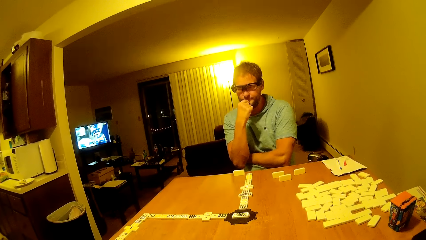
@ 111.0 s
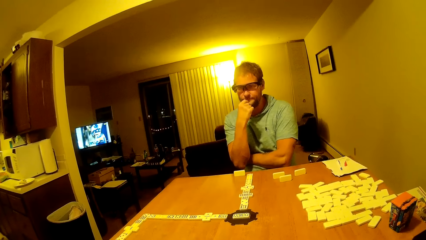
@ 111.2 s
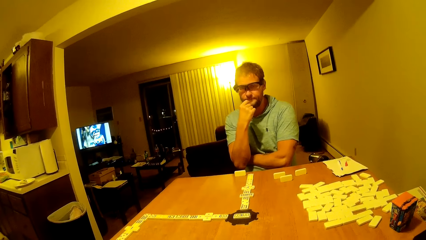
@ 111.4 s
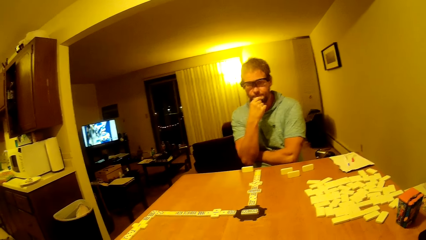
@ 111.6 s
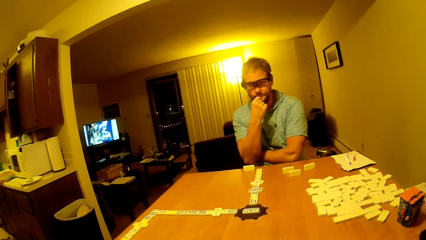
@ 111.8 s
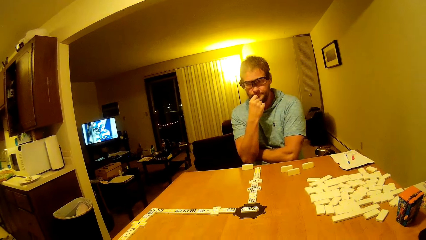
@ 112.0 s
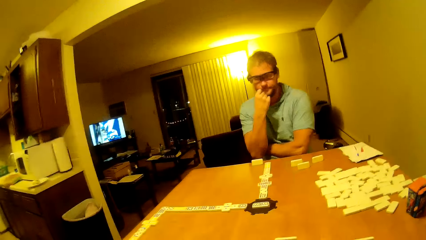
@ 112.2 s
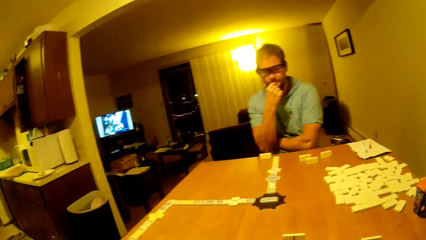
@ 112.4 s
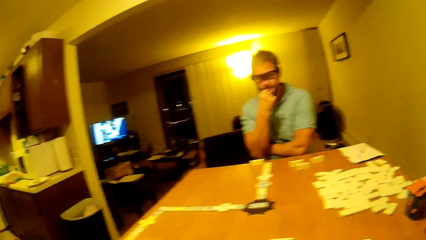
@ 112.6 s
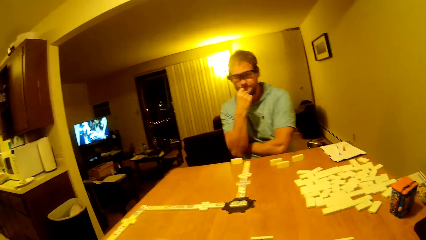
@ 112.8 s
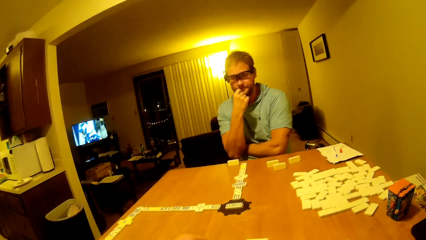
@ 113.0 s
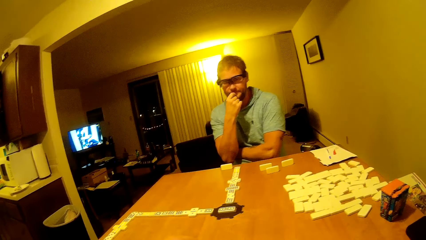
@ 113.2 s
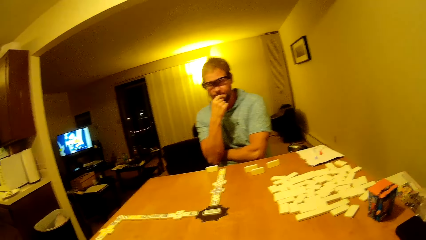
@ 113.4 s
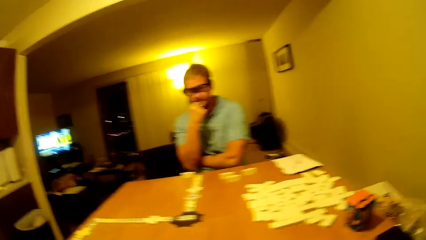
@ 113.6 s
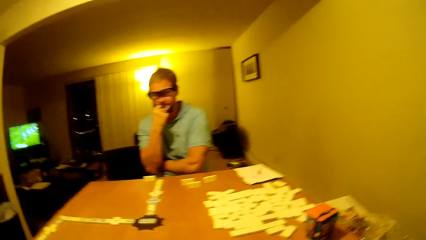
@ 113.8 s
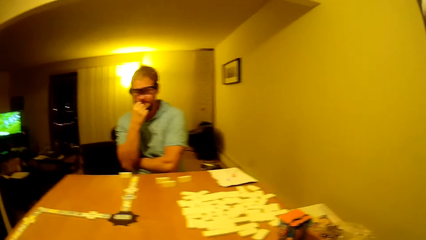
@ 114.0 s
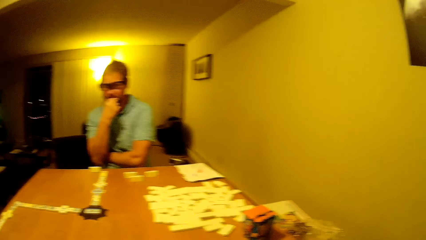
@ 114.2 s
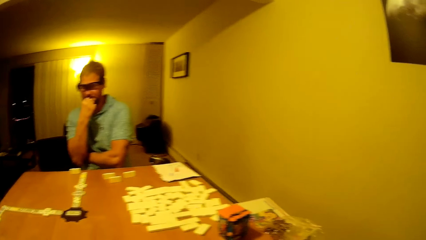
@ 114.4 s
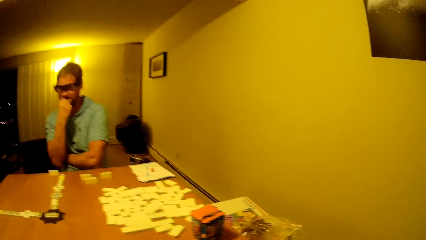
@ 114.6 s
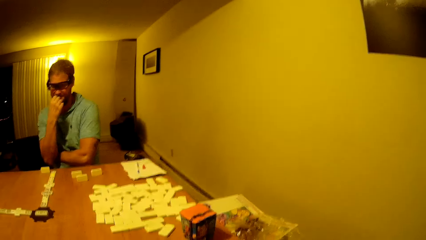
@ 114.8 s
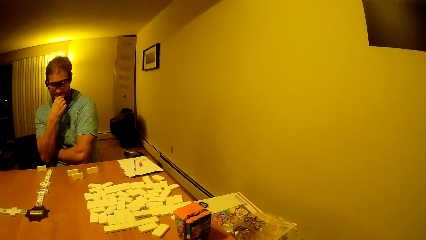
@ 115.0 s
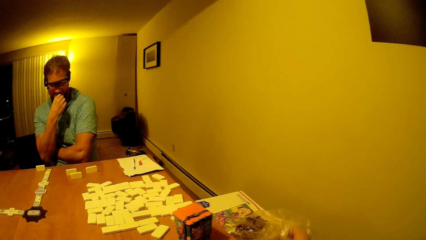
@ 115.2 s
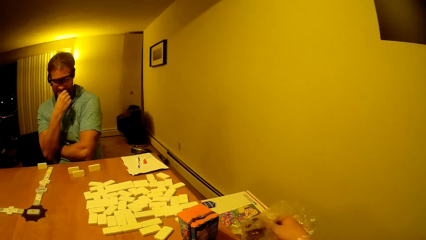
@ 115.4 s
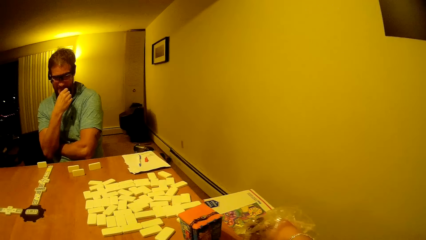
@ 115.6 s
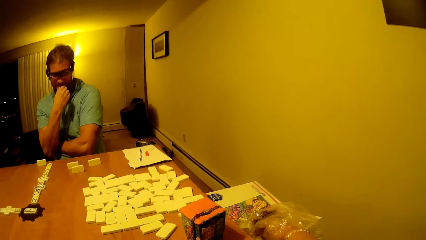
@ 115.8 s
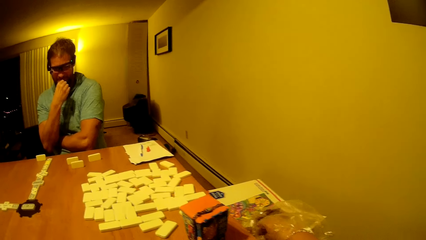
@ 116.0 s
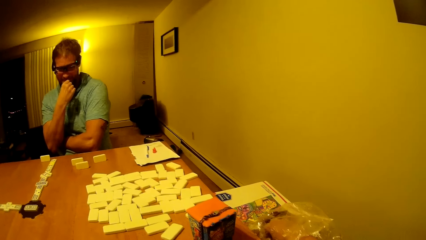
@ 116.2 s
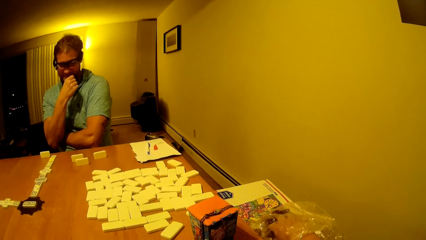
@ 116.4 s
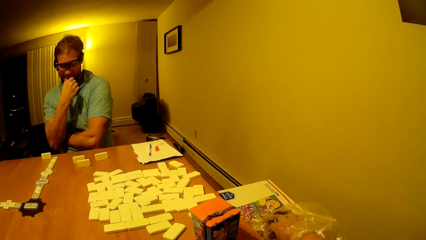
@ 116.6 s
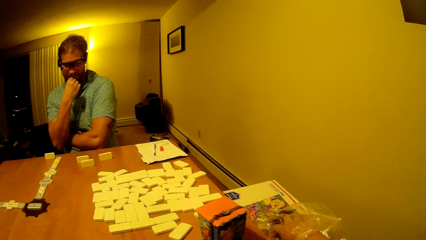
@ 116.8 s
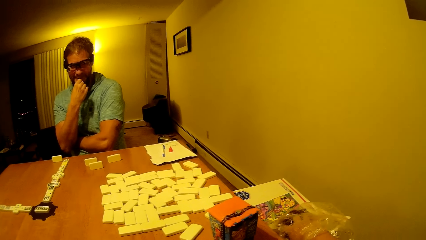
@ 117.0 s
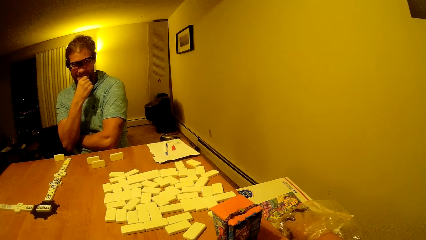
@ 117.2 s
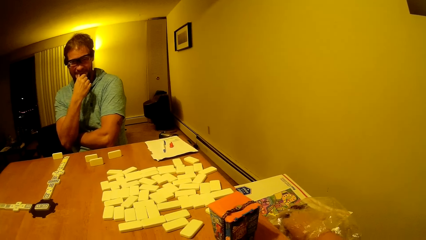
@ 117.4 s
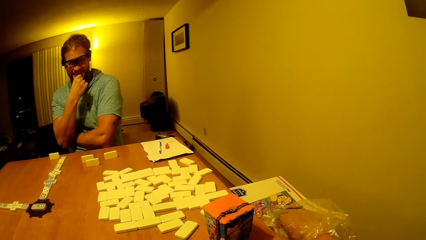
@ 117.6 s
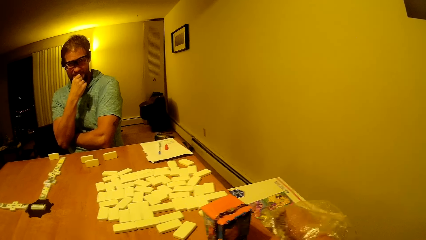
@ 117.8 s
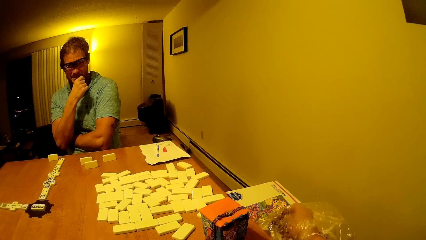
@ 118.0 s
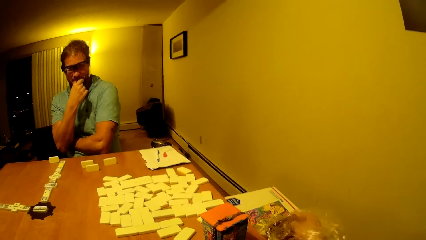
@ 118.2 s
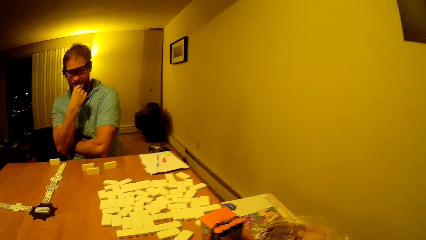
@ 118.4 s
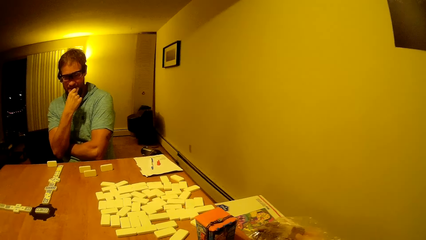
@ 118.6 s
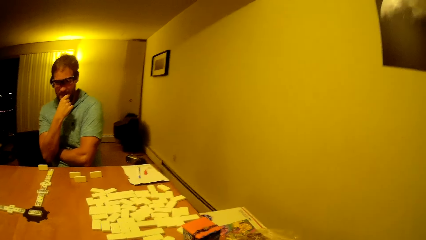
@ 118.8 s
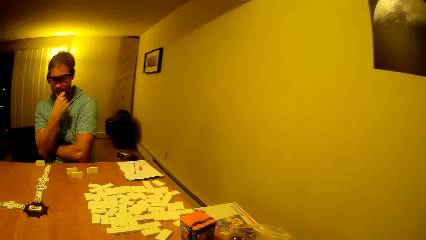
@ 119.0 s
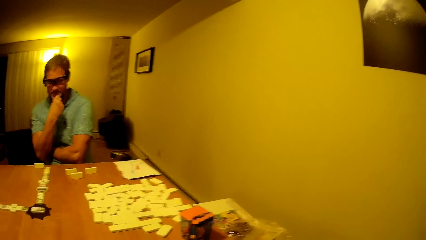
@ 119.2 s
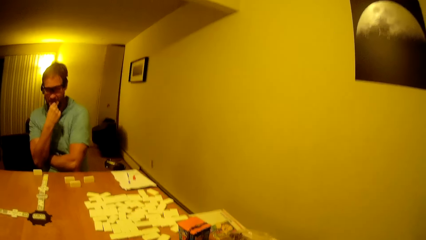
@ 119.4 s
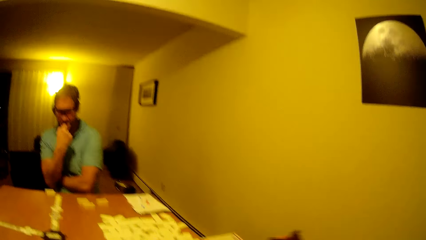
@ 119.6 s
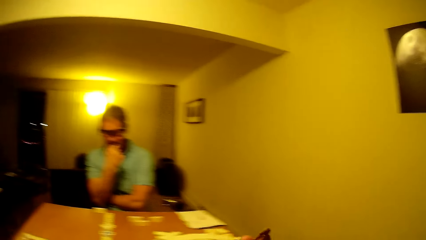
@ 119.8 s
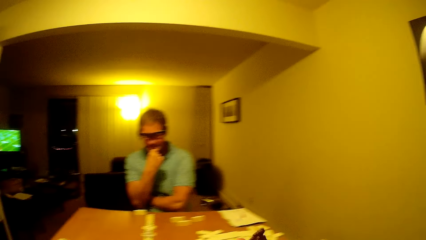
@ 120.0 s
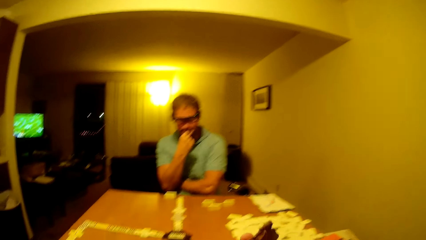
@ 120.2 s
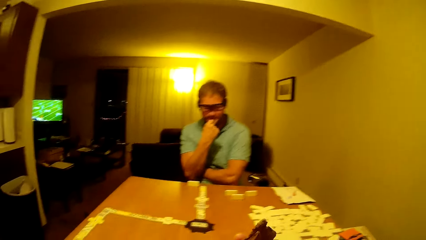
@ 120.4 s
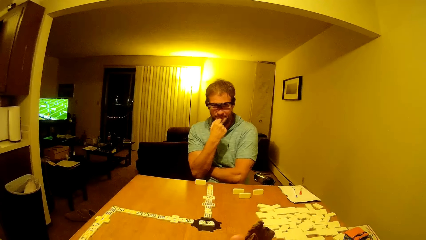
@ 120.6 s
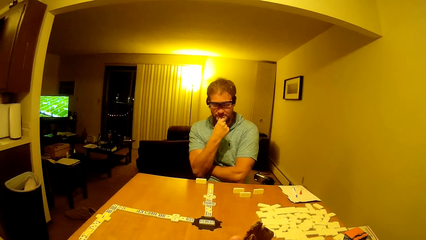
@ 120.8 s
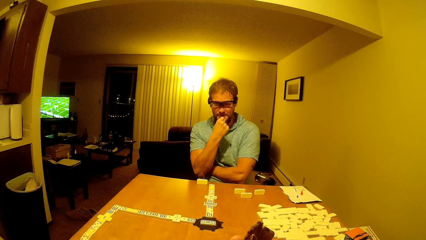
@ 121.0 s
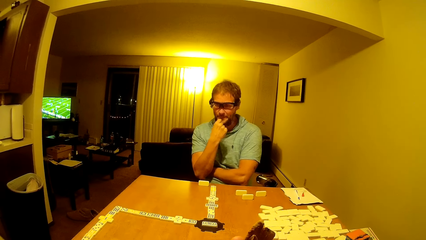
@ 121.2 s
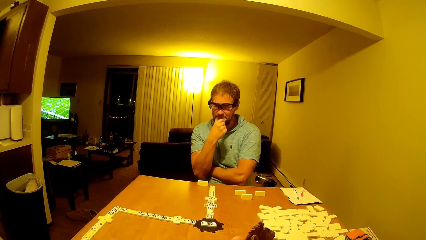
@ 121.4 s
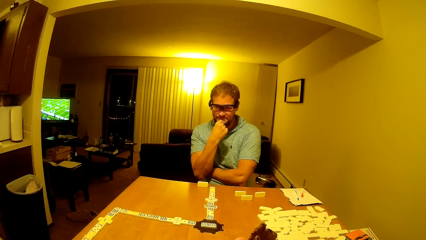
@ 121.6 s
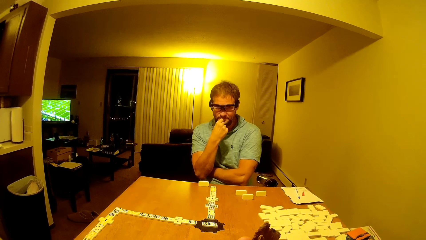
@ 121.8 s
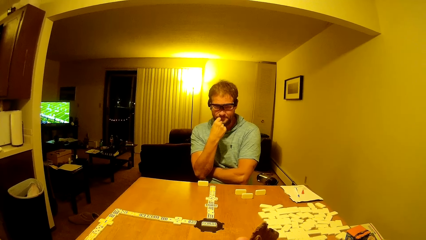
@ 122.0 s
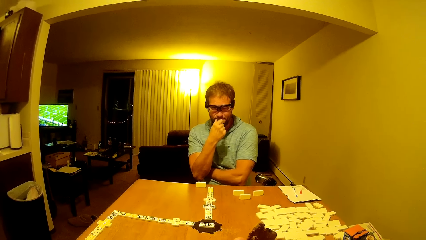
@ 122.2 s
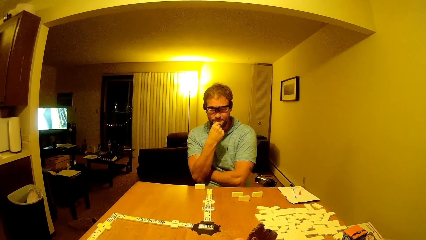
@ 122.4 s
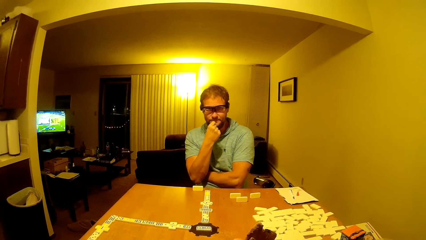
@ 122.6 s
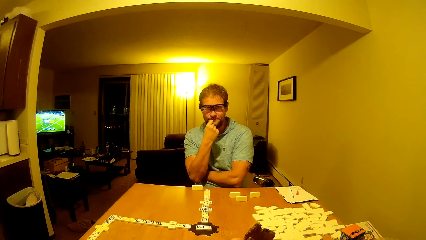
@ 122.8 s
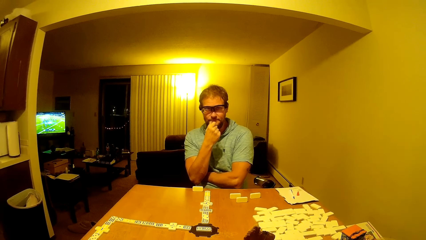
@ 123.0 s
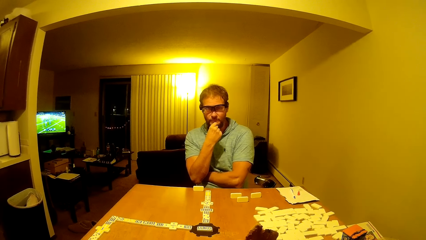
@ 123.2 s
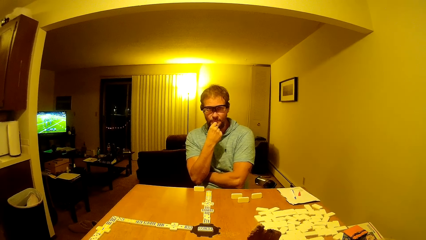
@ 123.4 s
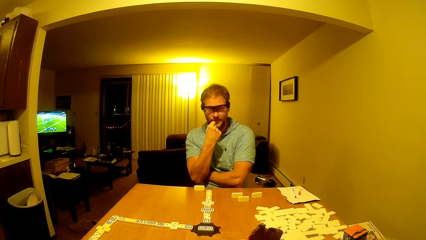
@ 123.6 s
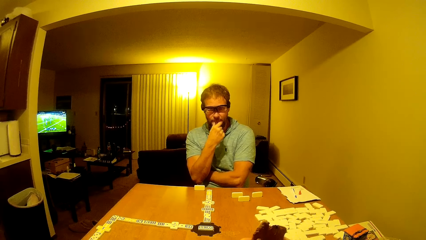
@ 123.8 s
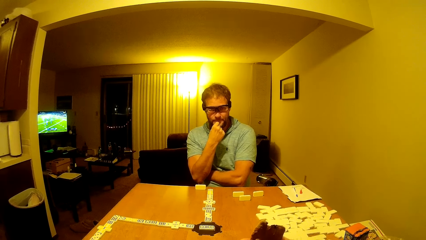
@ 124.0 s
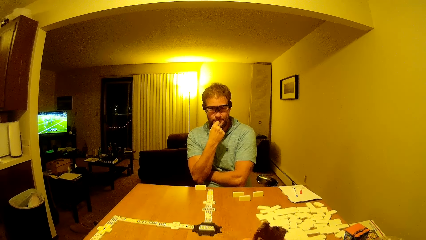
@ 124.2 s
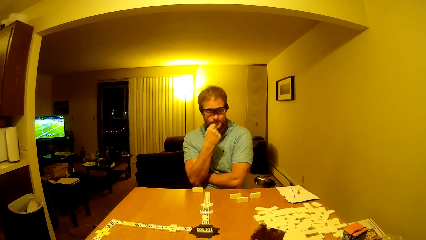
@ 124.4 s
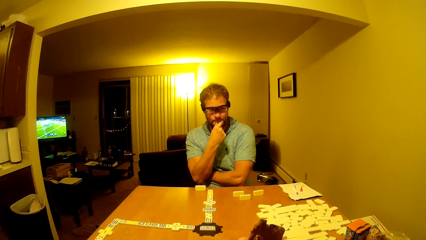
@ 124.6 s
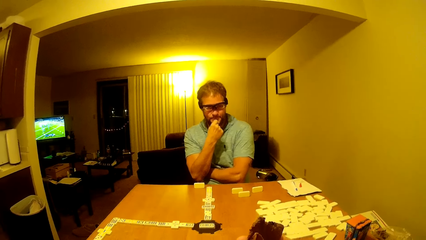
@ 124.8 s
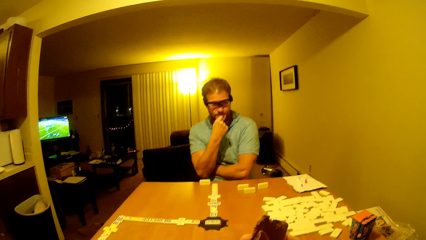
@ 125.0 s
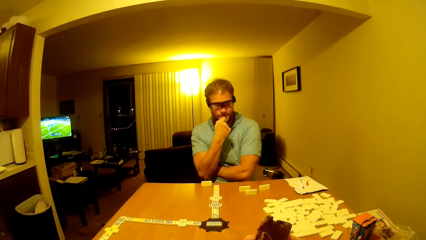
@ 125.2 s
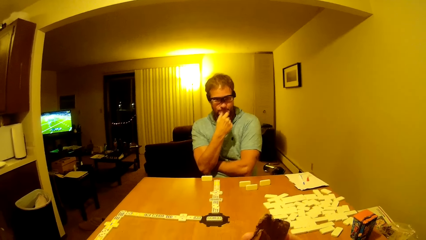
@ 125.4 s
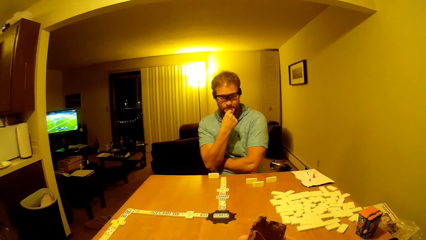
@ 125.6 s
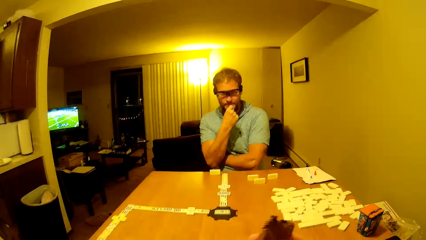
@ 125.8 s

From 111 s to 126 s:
A man rubs his beard. The man holds the chin. The camera wearer and the man stare at the tiles on the table. The camera wearer talks to the man. They pick something from the nylon paper. They dip a hand in the paper. The man talks to the camera wearer. The camera wearer and the man stare at the tiles on the table.
